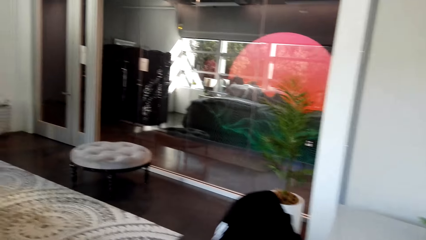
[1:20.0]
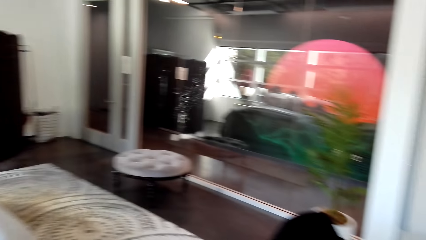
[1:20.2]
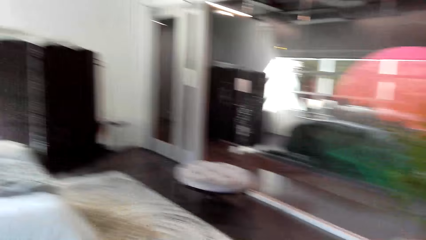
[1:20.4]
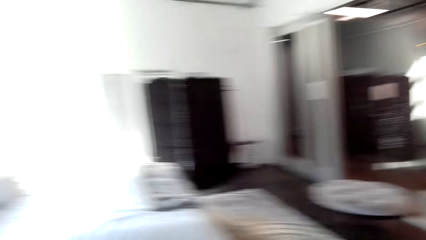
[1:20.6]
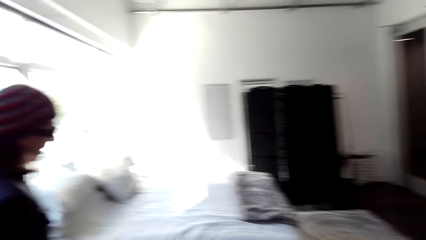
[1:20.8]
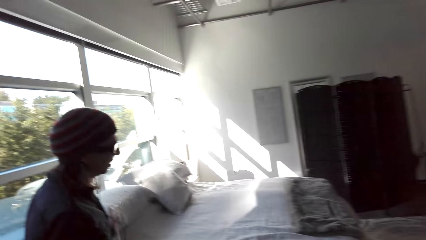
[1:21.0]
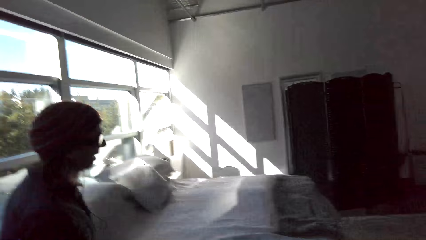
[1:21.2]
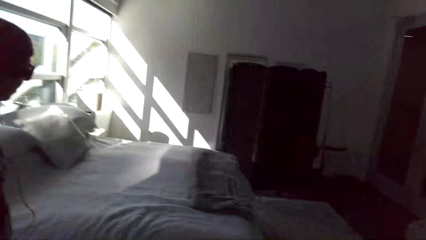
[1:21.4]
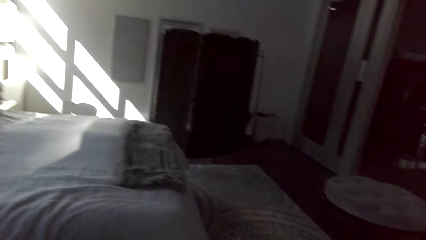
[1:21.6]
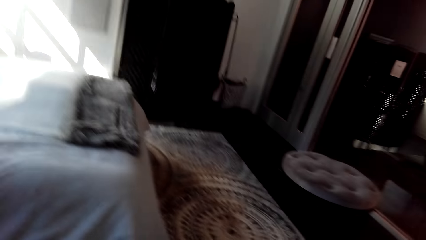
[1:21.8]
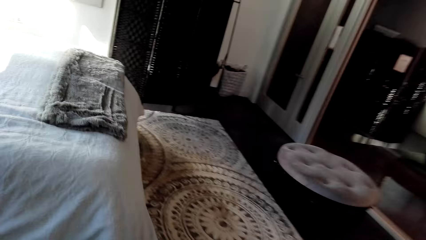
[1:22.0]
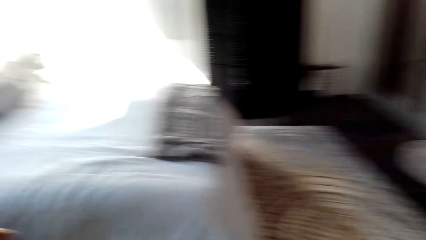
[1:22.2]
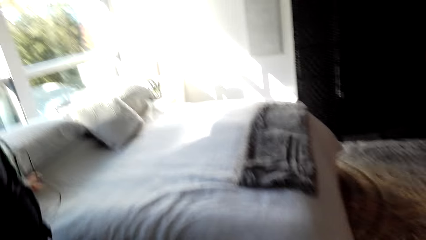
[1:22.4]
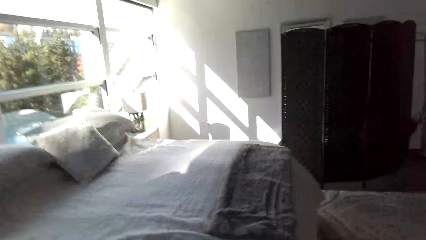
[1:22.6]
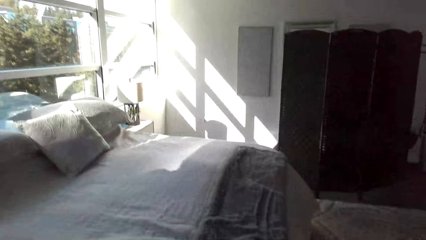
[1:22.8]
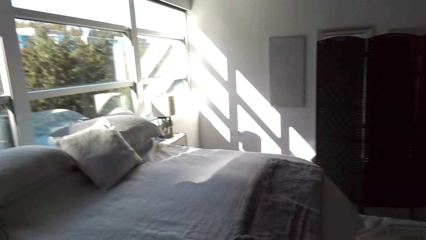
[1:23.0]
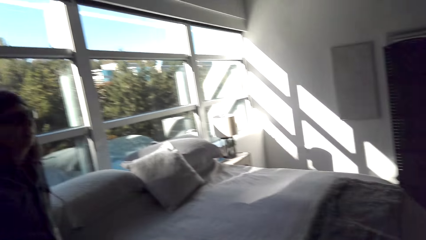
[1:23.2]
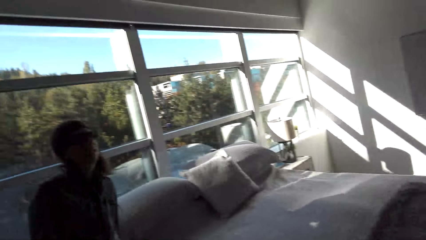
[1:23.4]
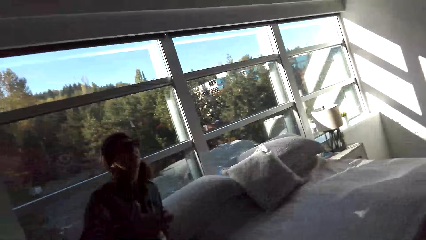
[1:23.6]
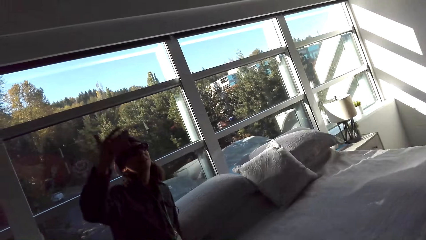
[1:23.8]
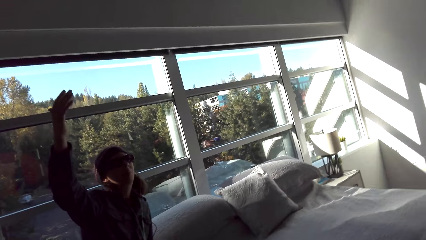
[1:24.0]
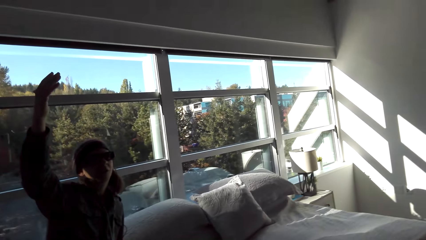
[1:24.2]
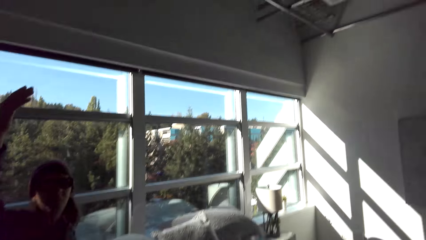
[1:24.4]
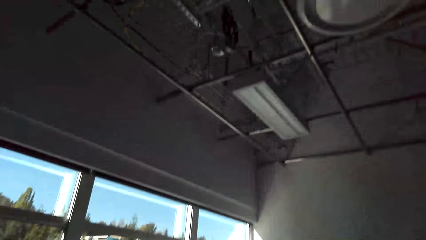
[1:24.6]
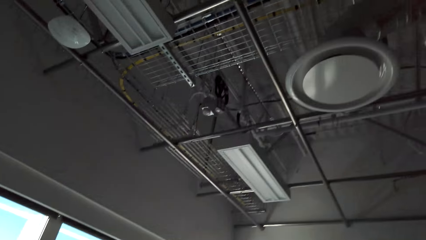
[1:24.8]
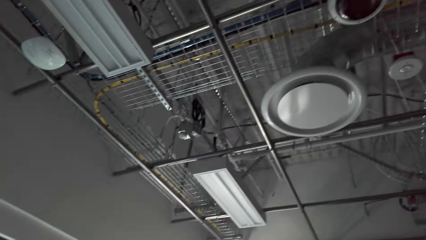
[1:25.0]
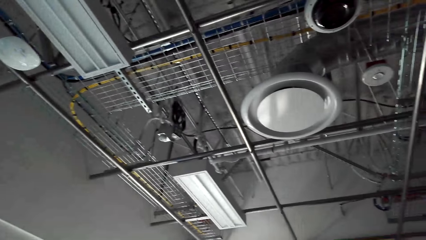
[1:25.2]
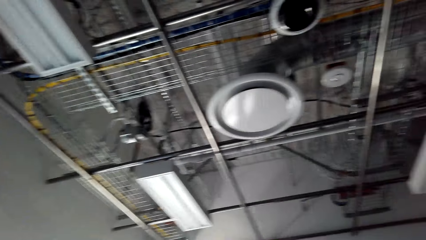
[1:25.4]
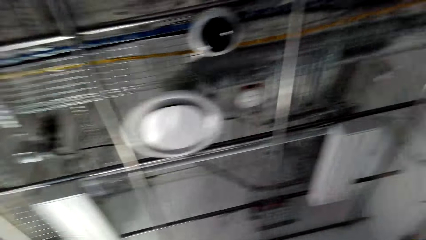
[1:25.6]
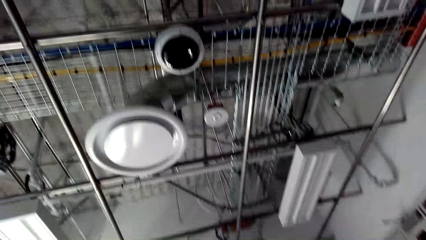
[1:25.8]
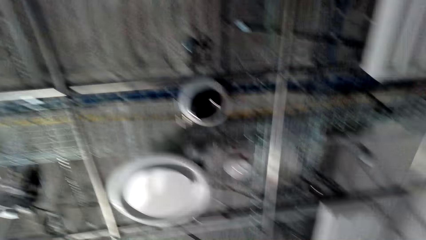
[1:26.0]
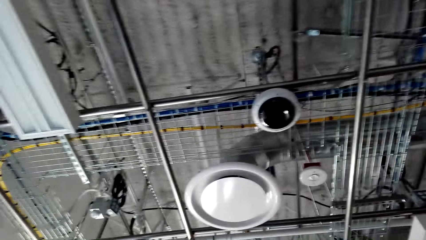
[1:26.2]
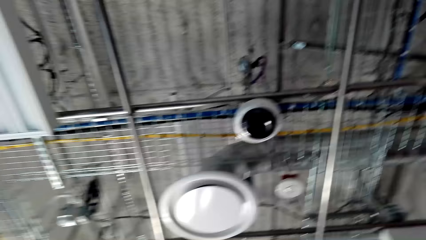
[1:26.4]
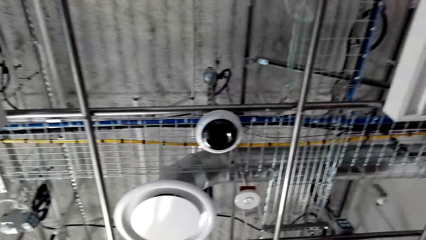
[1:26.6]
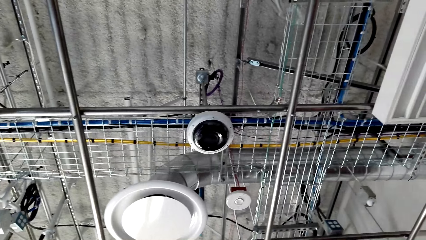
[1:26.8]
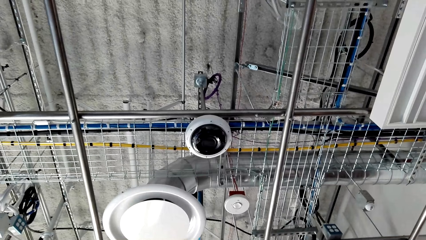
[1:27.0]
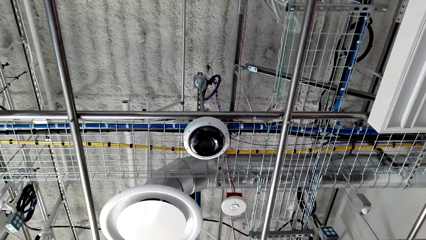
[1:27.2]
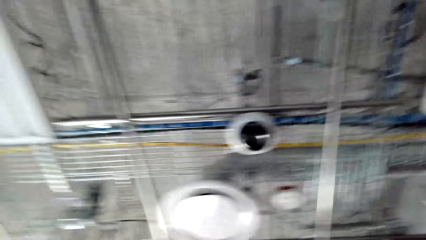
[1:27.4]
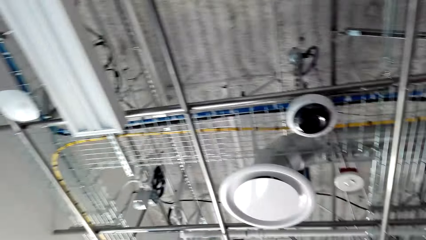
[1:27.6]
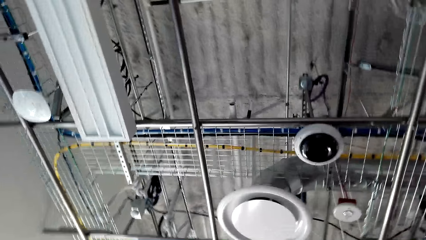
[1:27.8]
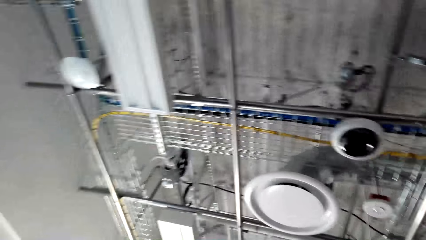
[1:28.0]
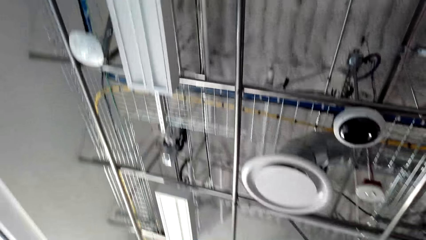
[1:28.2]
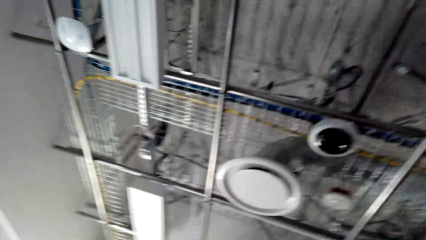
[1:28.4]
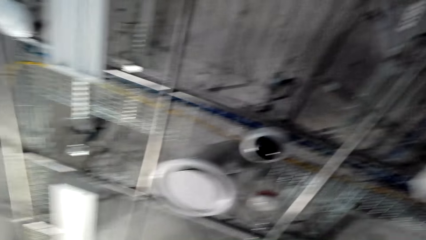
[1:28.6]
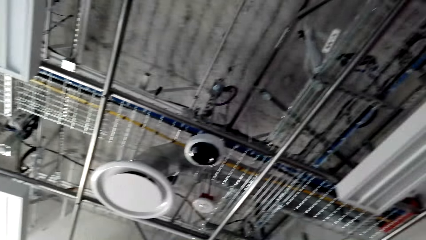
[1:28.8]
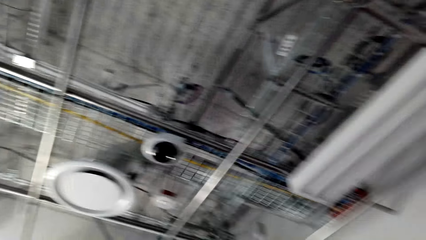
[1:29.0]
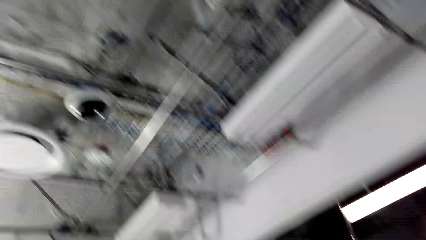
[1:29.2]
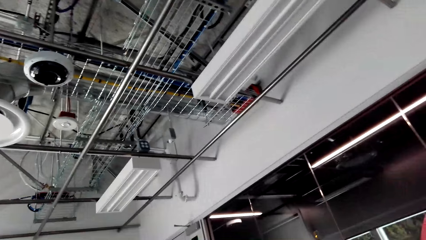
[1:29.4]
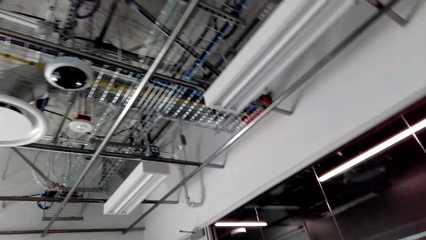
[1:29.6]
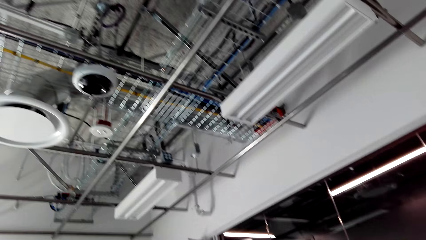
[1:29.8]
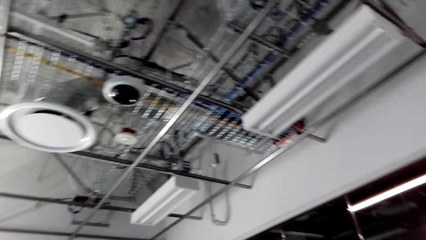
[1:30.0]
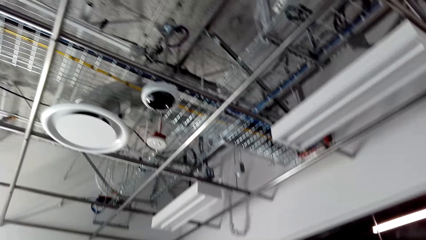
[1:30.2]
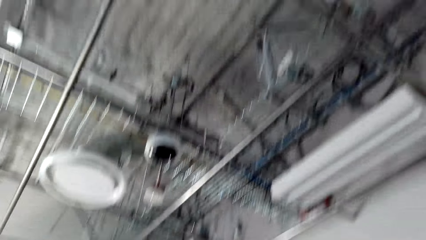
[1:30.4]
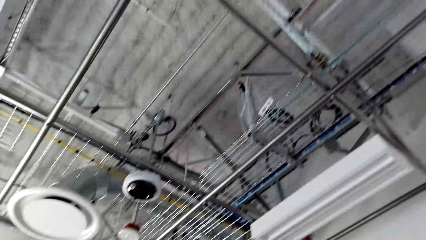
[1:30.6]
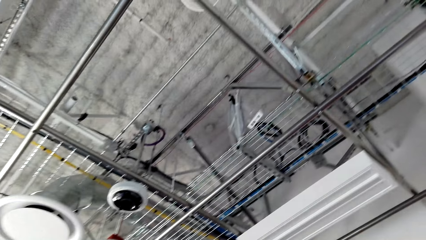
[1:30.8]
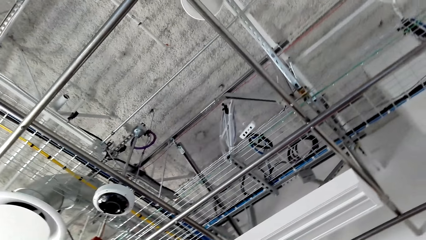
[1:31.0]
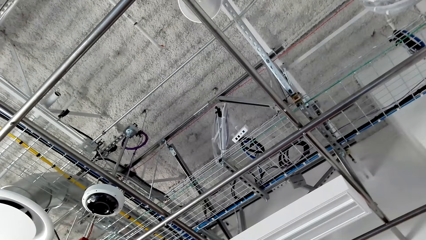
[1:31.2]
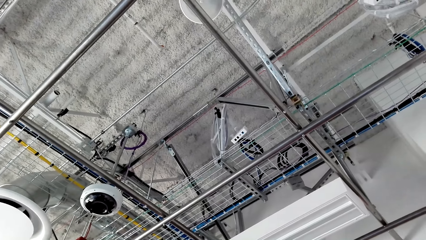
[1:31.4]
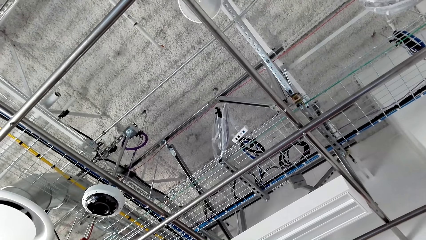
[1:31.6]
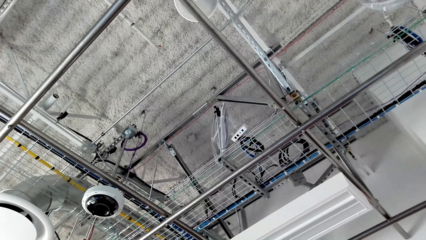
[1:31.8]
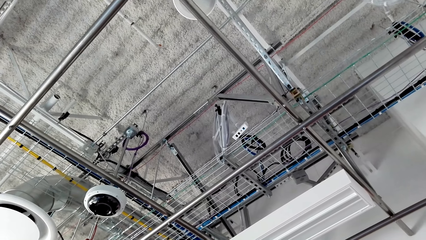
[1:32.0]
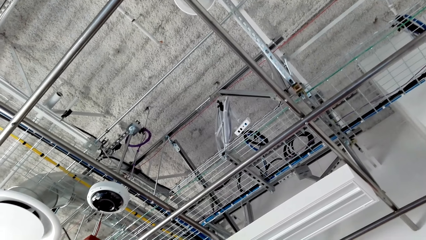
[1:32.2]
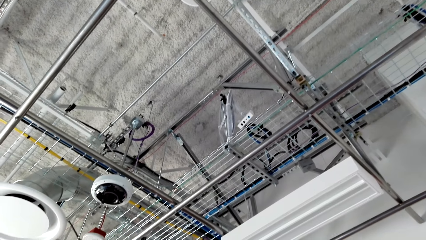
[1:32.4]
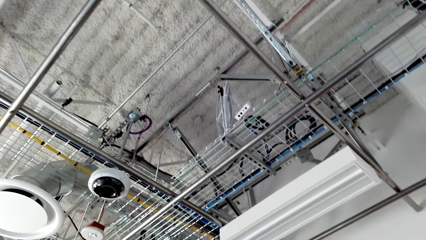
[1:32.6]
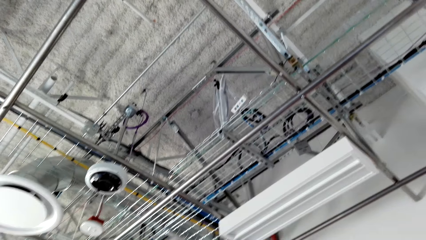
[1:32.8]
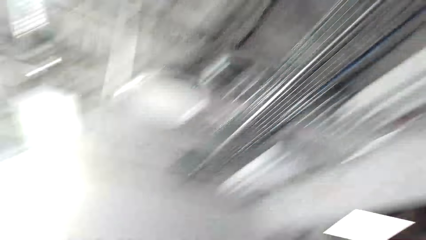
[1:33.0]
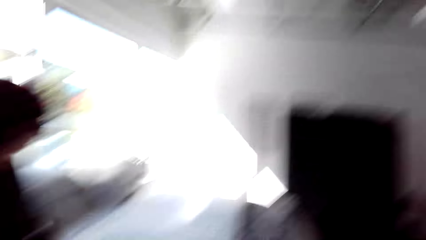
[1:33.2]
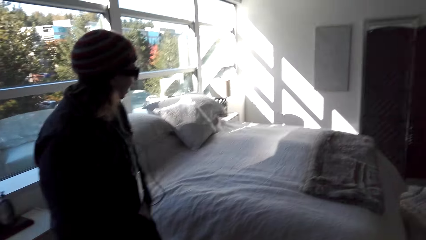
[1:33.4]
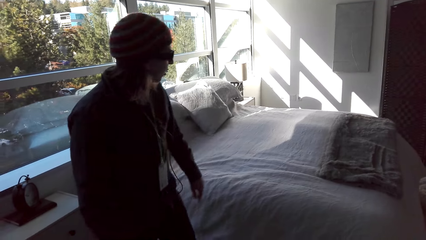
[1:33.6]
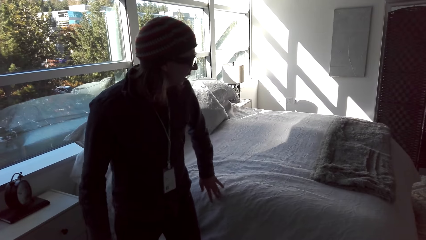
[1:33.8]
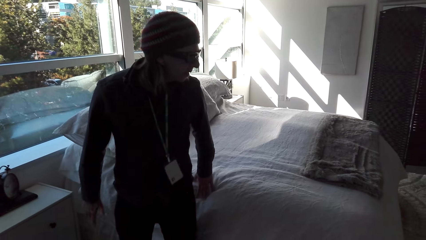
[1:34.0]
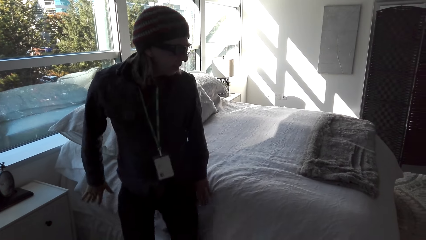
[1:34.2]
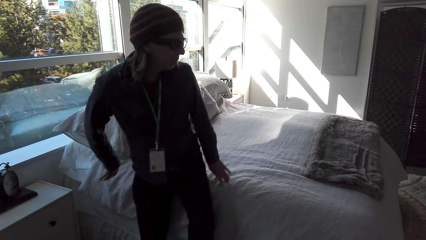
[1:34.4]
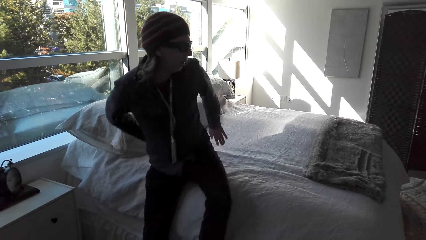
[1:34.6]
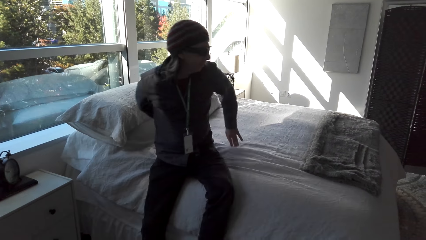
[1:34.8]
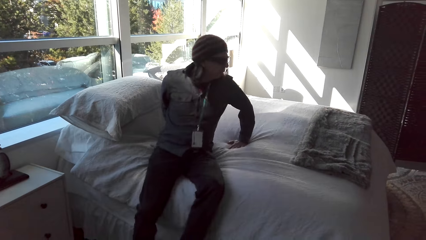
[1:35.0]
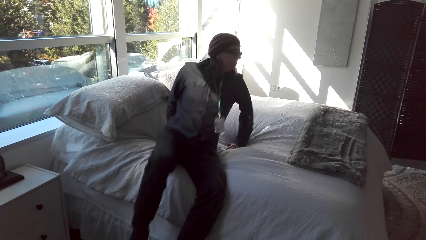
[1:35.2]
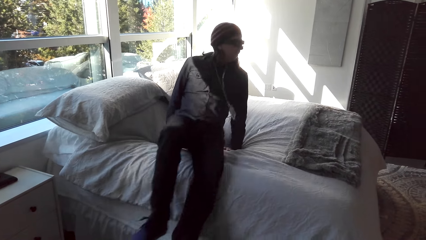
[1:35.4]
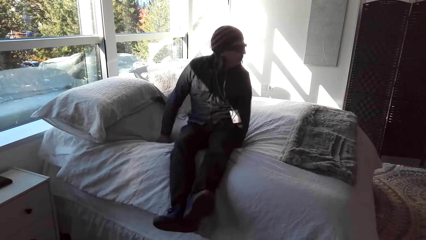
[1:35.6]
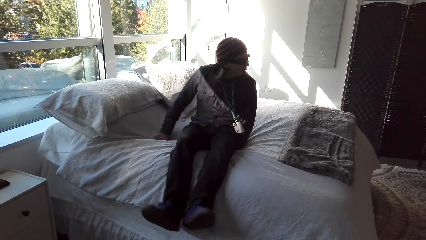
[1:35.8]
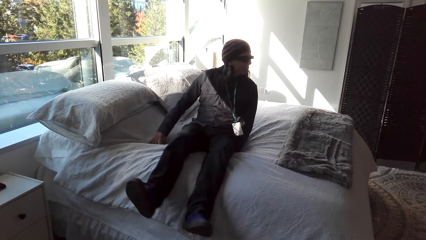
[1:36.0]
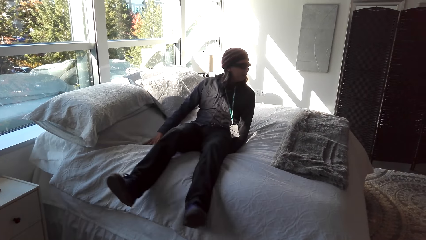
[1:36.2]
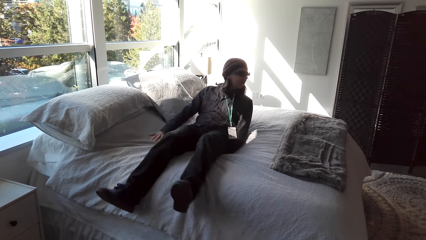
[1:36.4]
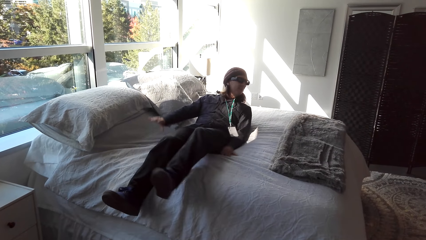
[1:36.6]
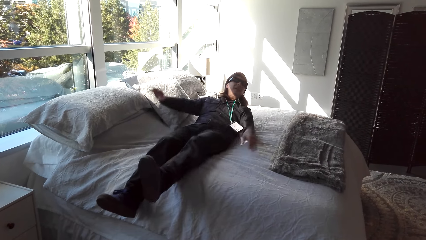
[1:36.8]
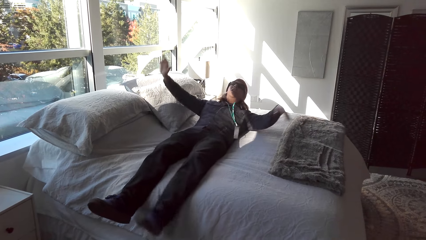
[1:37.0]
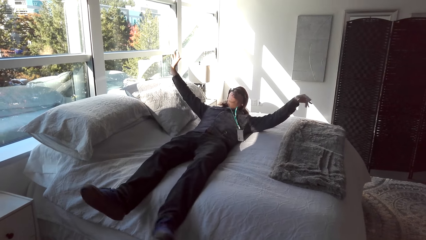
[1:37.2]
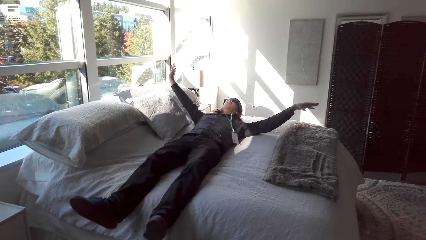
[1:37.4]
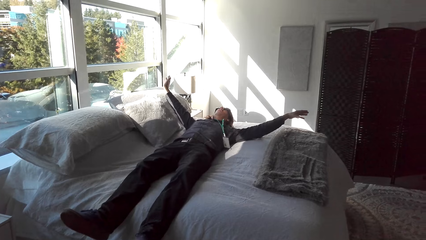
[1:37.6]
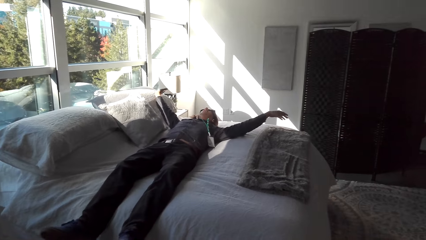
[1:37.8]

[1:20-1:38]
A person talks to the camera wearer. The camera wearer looks around the bedroom. The person sleeps on the bed. The camera wearer stares at the person. The person sits on the bed.
